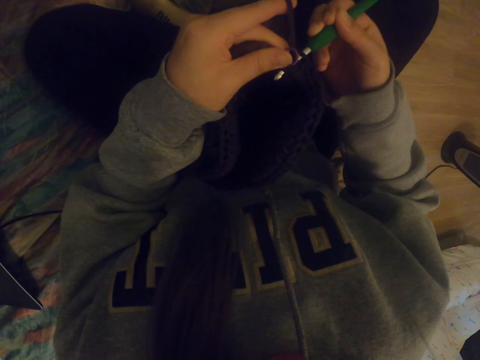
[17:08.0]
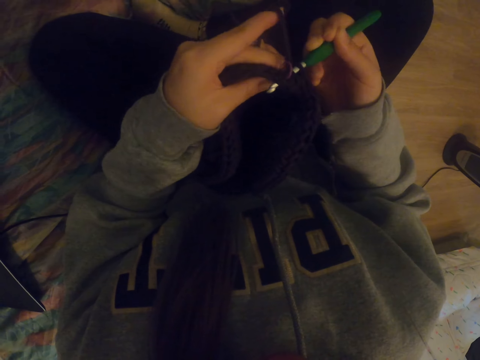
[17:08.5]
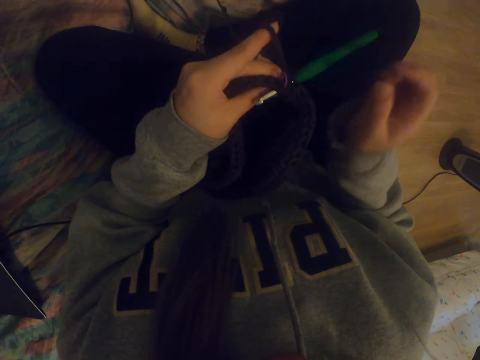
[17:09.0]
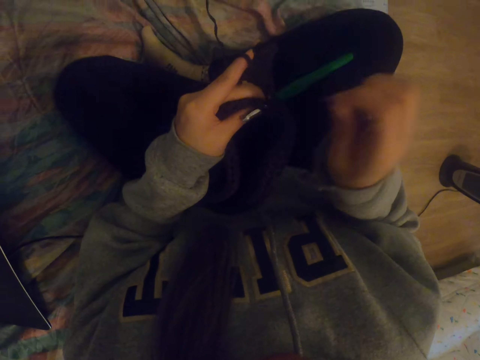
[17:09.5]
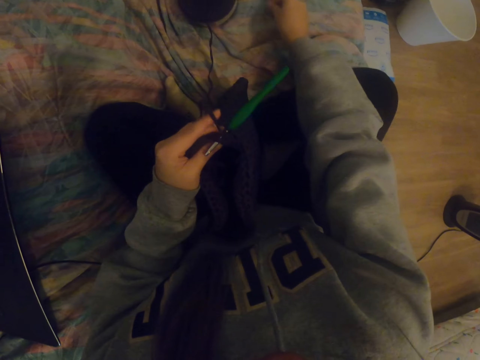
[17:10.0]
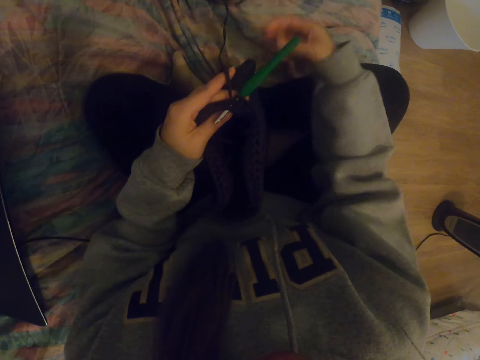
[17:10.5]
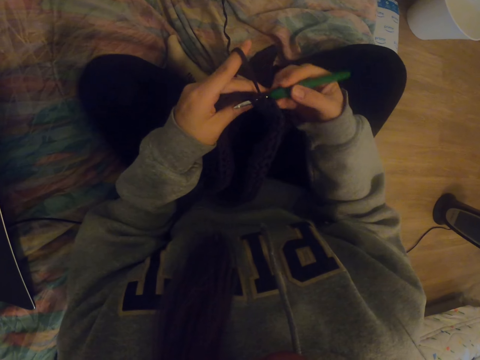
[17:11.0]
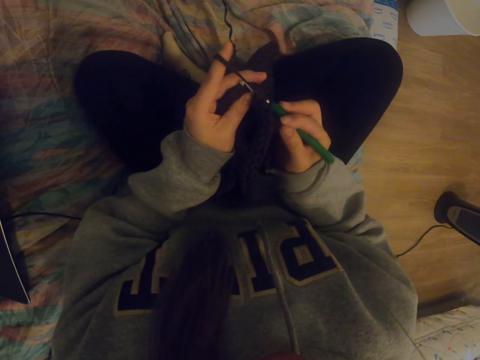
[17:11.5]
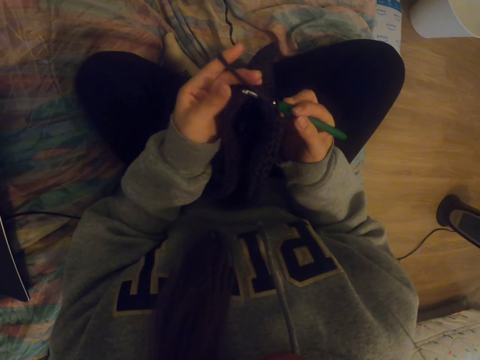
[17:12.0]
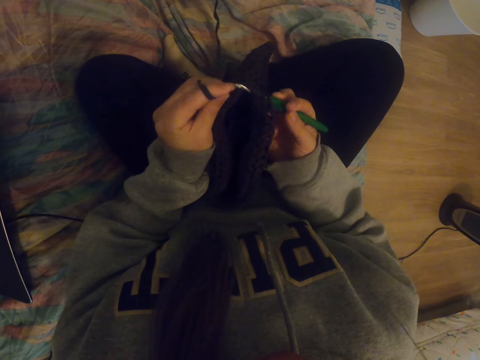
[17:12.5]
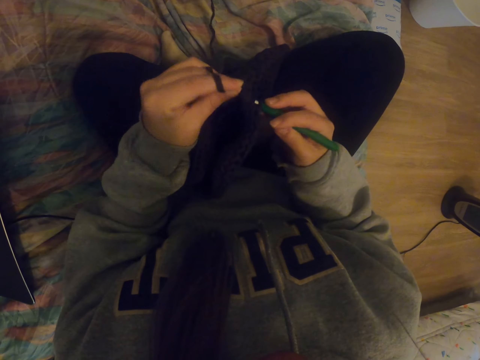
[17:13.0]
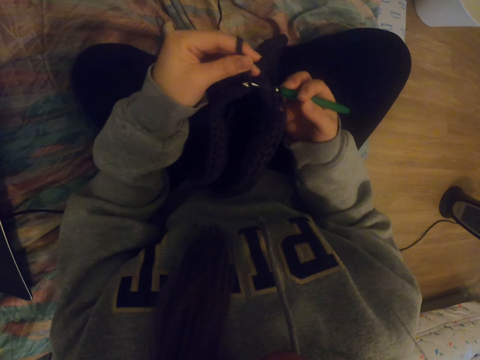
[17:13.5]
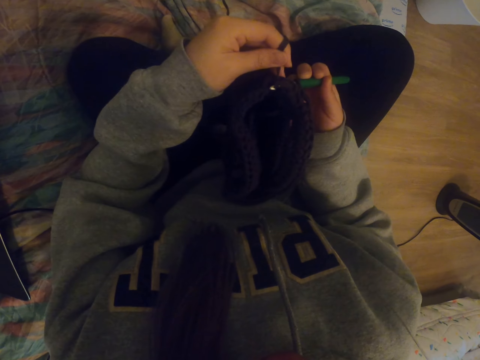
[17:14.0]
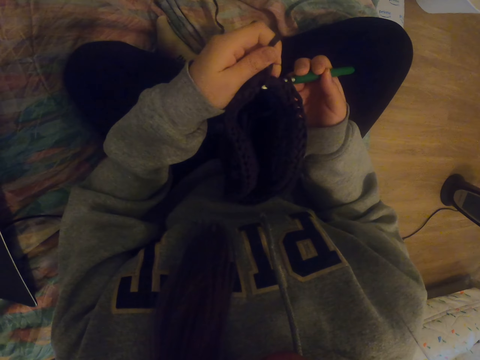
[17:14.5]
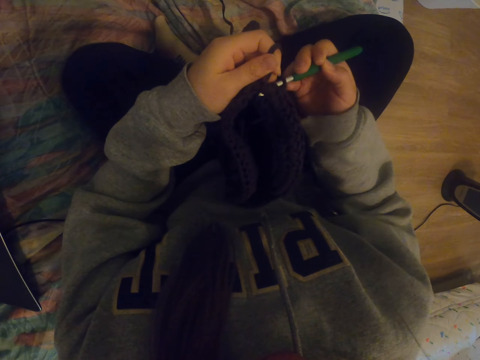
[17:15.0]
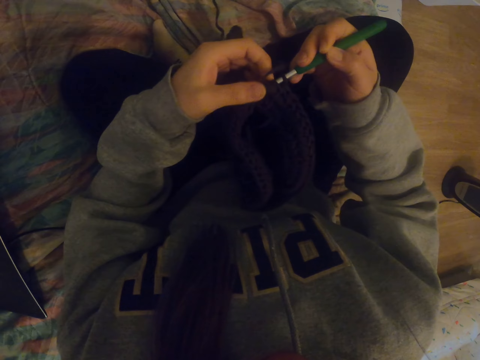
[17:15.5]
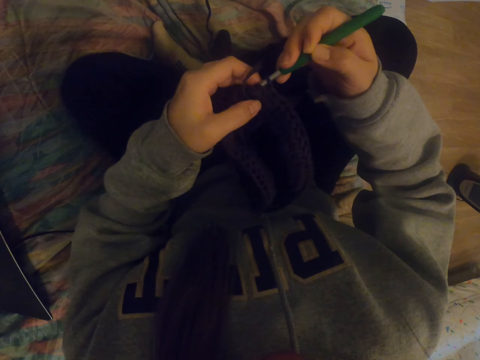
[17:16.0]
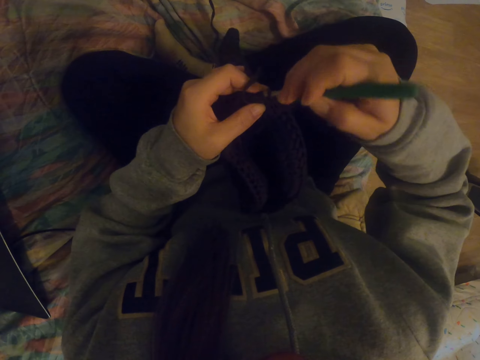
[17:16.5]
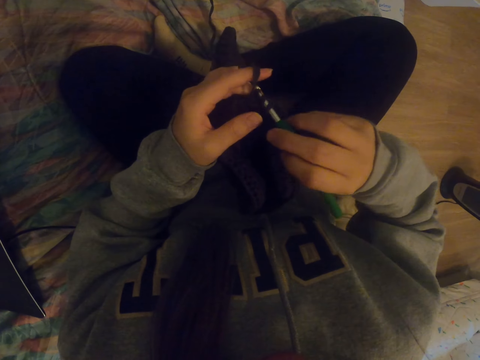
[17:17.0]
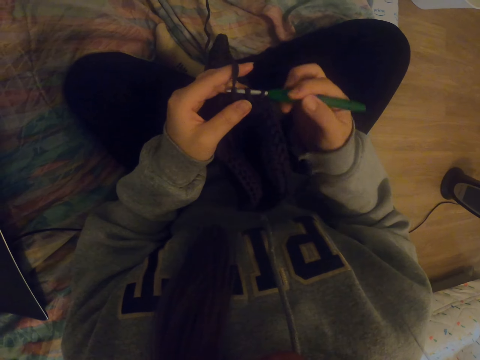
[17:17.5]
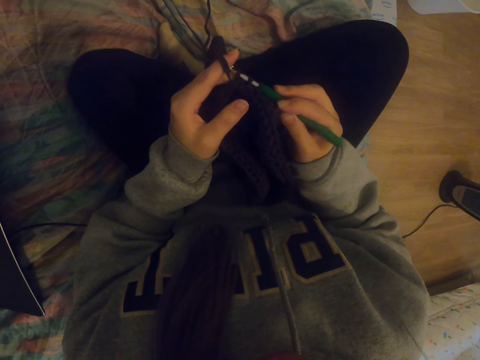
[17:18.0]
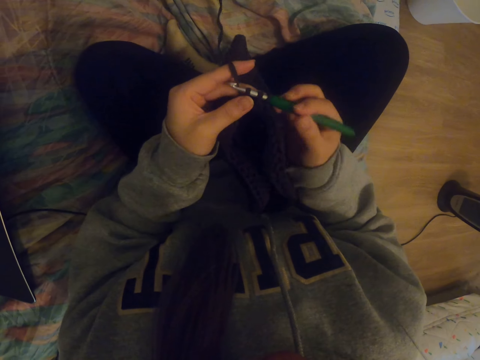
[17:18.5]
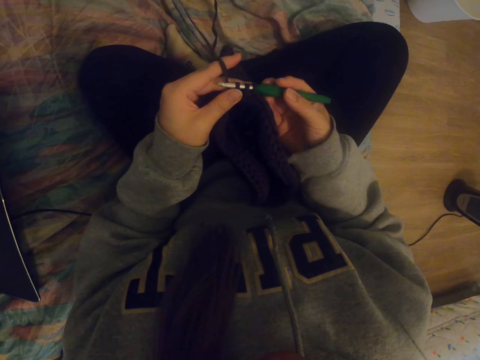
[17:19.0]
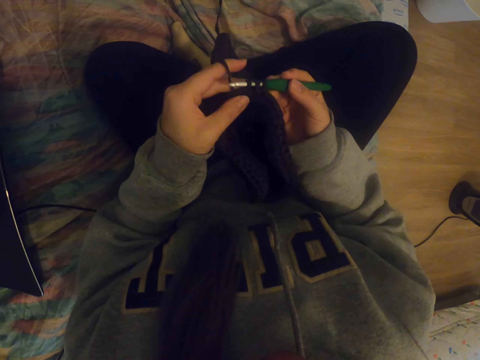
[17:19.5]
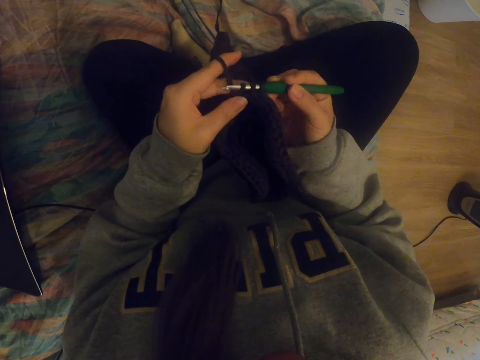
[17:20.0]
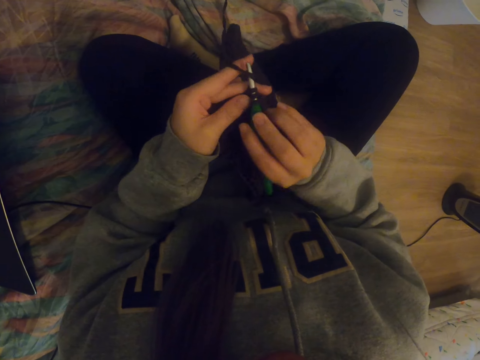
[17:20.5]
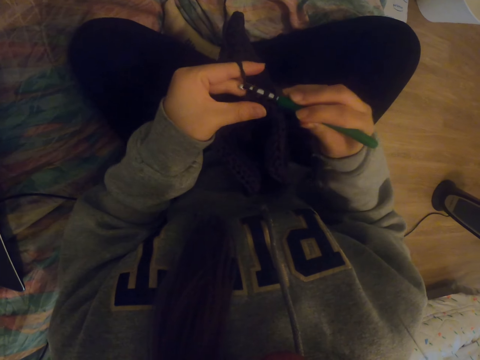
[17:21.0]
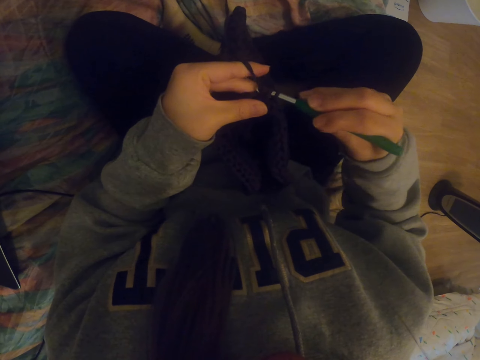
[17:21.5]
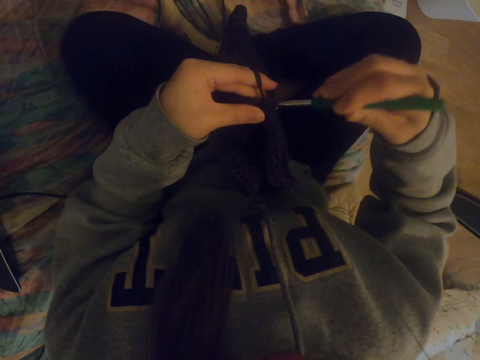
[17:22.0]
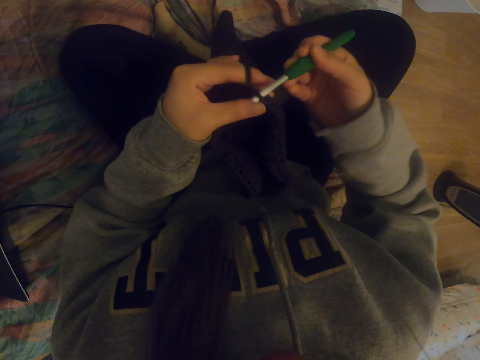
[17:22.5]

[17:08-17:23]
The camera wearer removes loose yarn. They place the yarn on the bed and hold on to a crochet needle inside a handbag. They knit with the crochet needle.

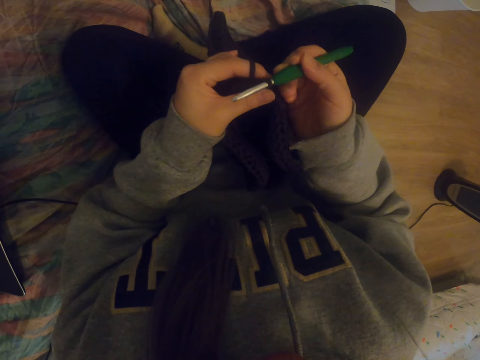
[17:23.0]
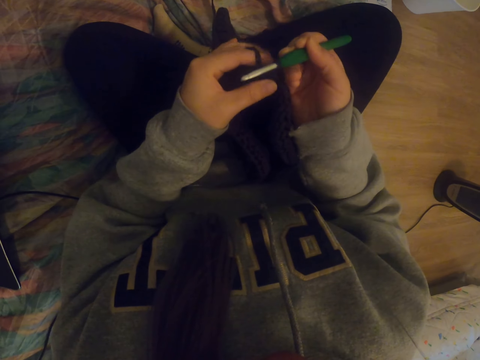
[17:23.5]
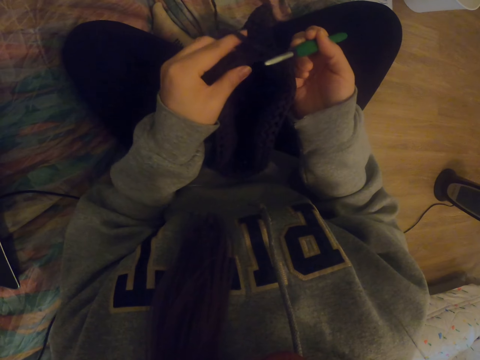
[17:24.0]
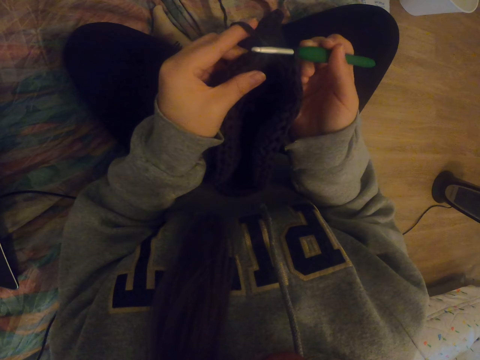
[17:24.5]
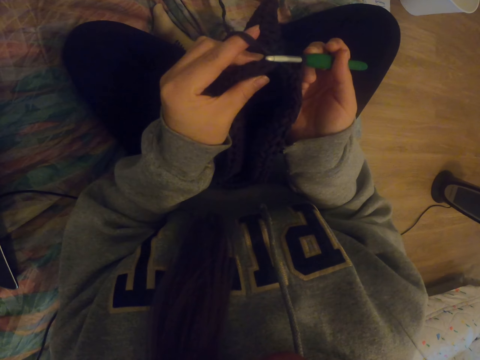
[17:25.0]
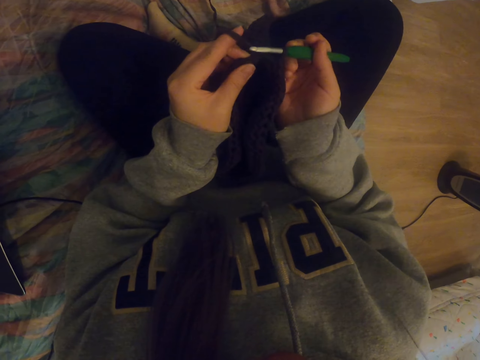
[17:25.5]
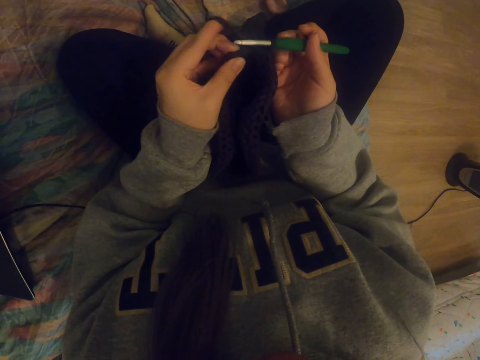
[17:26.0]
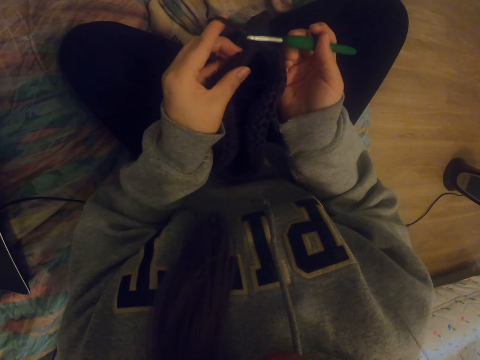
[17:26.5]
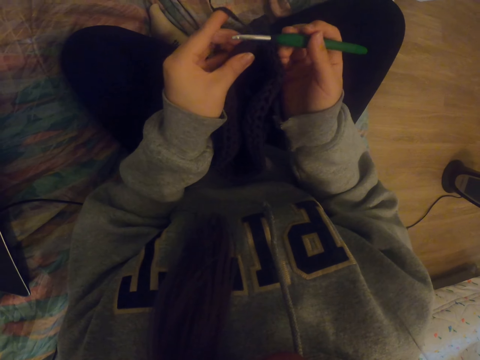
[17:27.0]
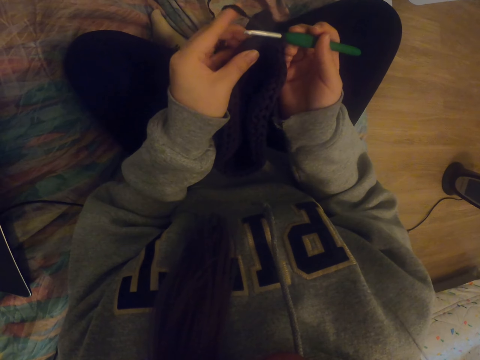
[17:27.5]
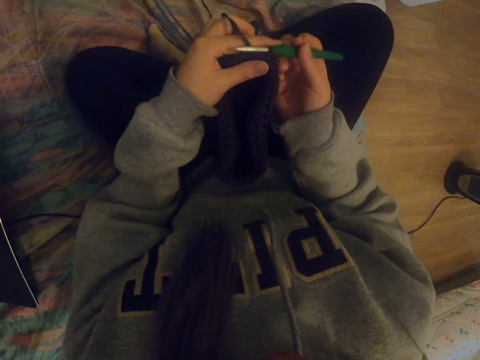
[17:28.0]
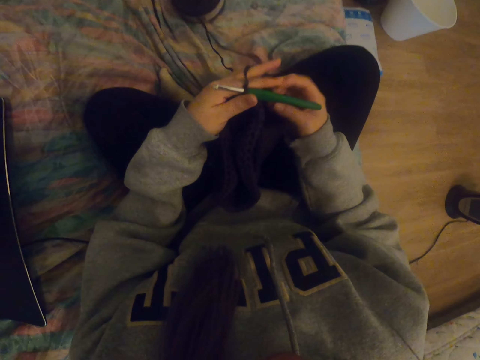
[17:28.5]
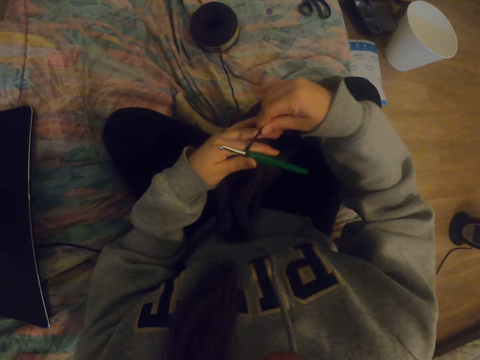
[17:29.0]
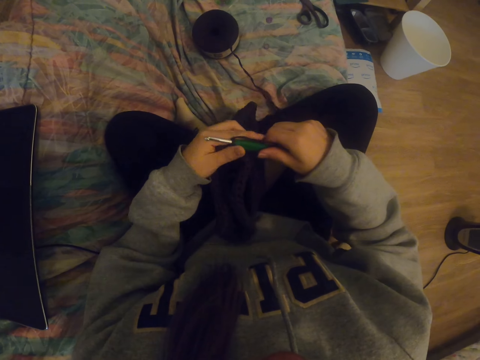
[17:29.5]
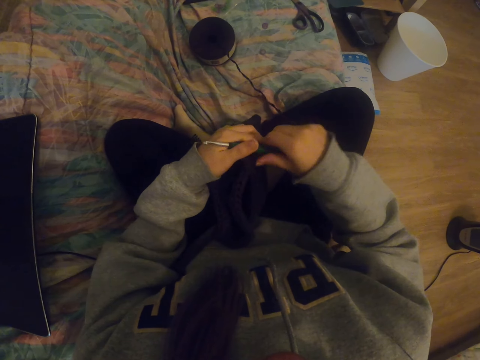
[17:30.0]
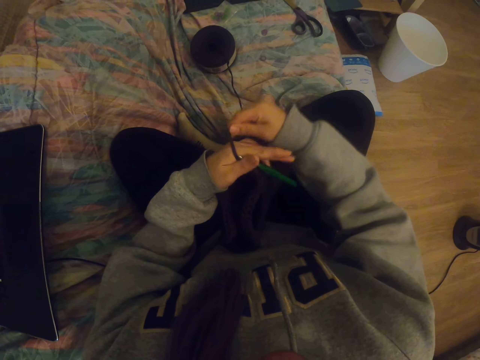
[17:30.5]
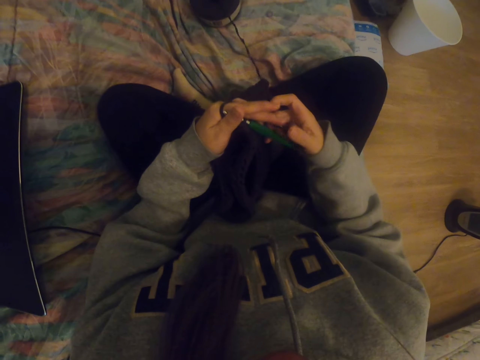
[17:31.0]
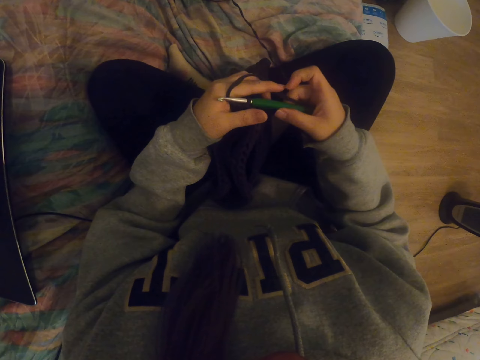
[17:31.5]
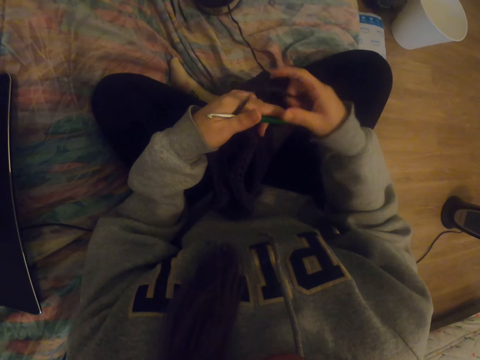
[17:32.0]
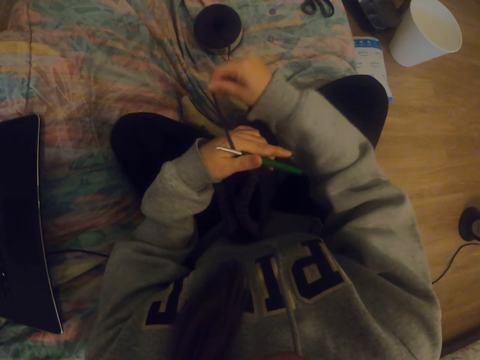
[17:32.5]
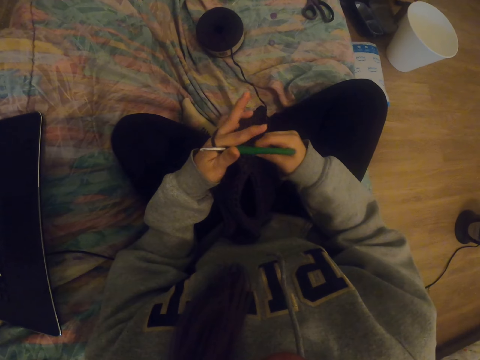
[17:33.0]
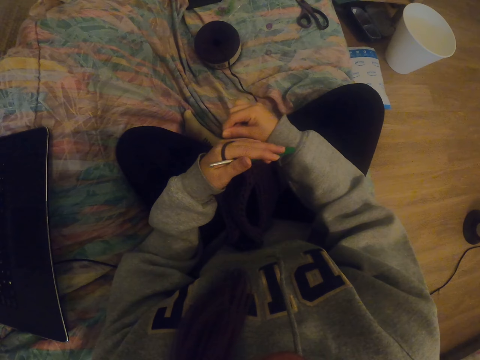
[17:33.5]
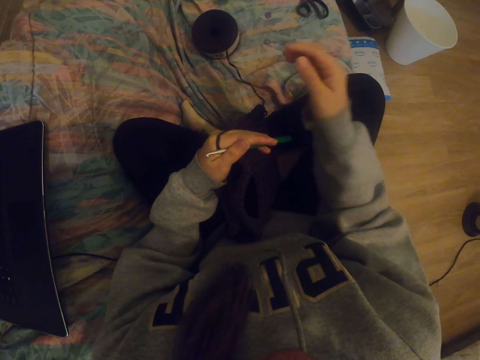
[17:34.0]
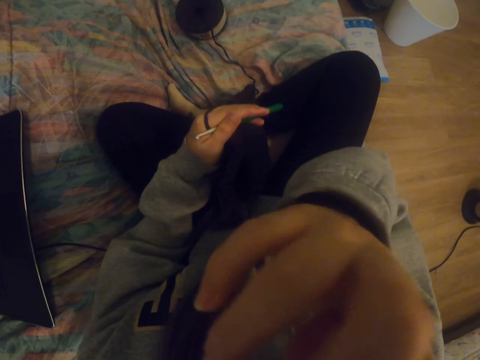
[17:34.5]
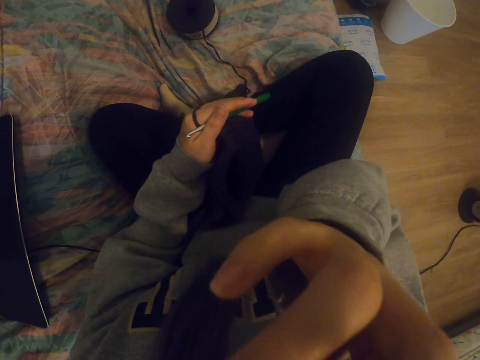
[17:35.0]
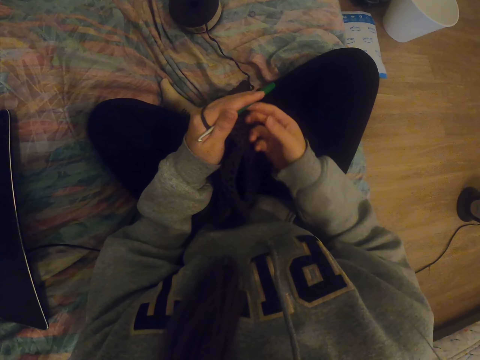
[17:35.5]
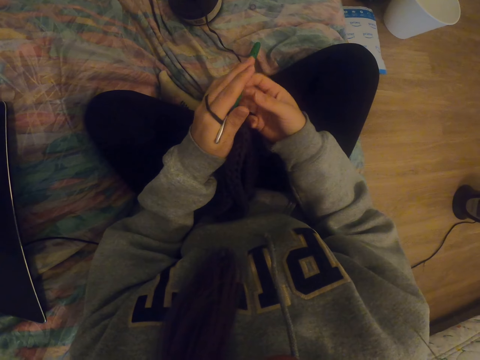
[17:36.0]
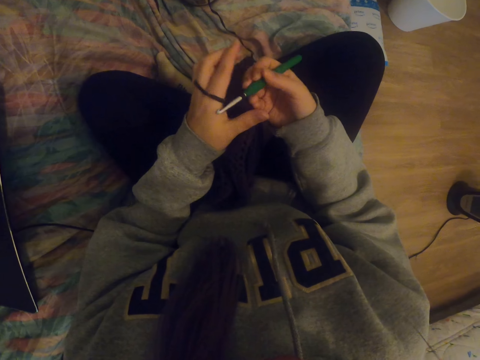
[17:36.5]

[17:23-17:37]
The camera wearer puts the thread between the fingers. They hold a crochet needle and a handbag. They roll yarn around the fingers. They lift the right hand.
